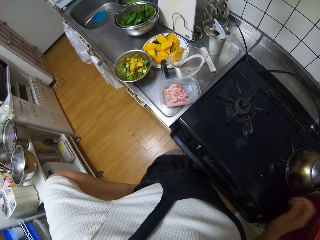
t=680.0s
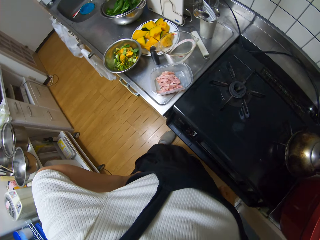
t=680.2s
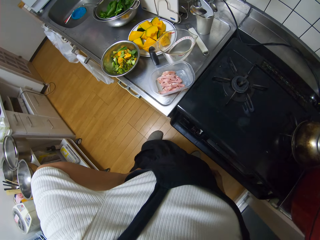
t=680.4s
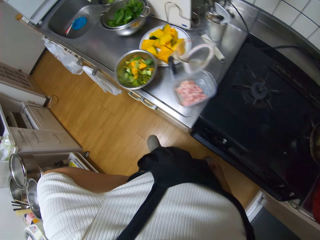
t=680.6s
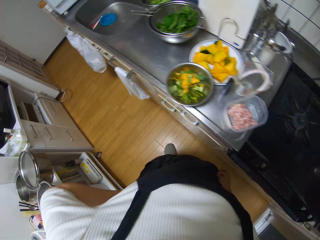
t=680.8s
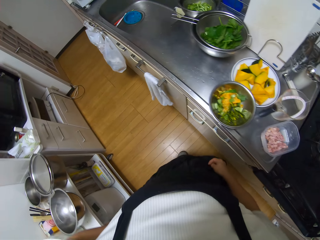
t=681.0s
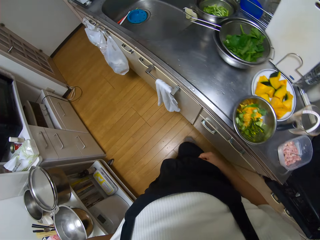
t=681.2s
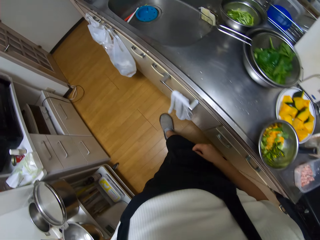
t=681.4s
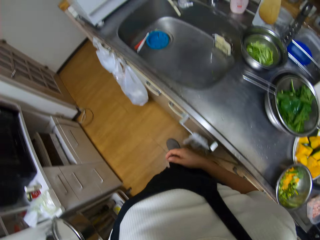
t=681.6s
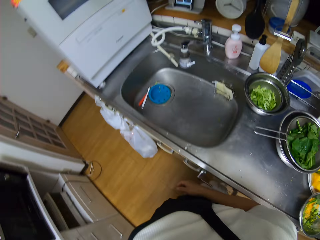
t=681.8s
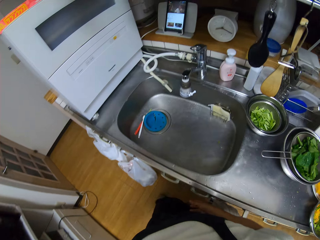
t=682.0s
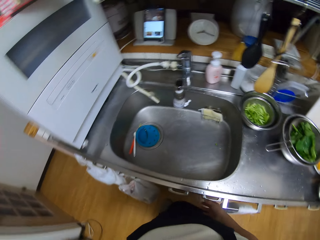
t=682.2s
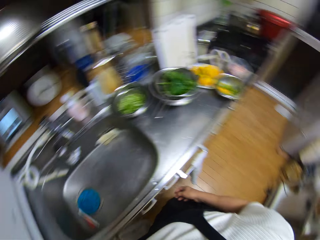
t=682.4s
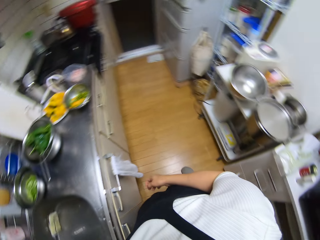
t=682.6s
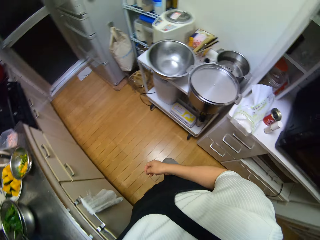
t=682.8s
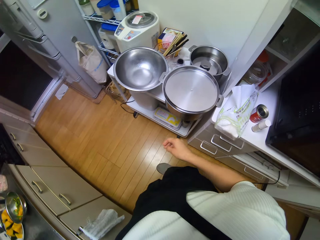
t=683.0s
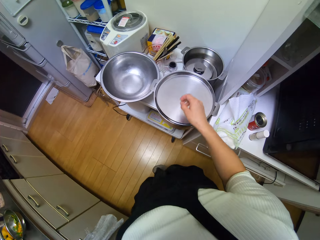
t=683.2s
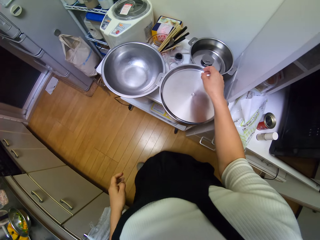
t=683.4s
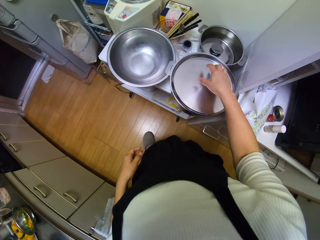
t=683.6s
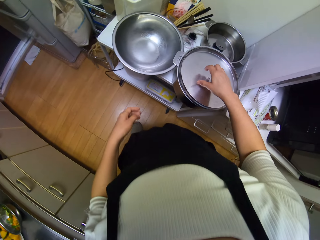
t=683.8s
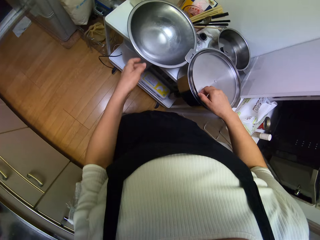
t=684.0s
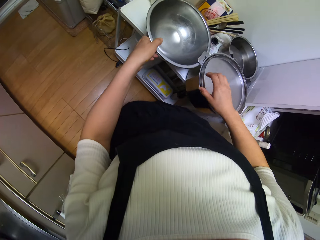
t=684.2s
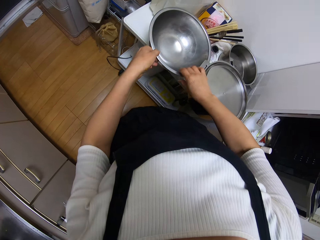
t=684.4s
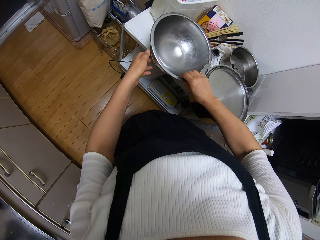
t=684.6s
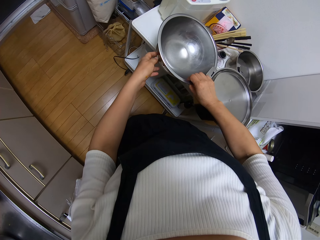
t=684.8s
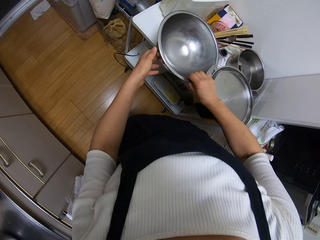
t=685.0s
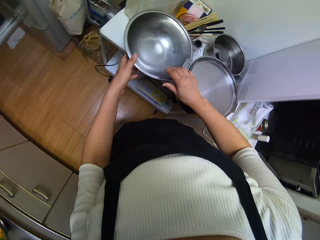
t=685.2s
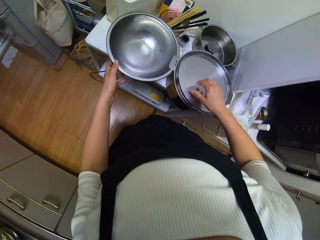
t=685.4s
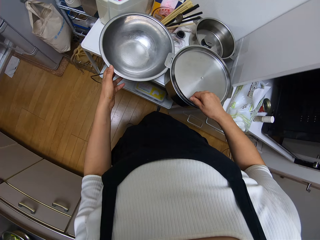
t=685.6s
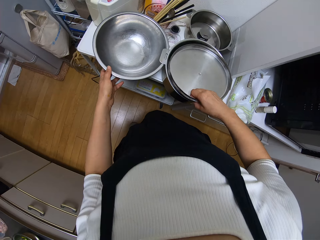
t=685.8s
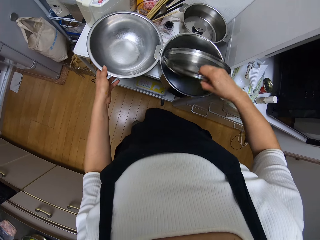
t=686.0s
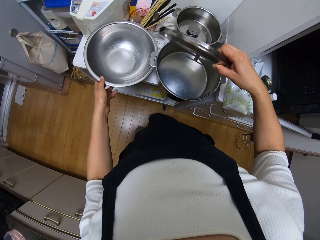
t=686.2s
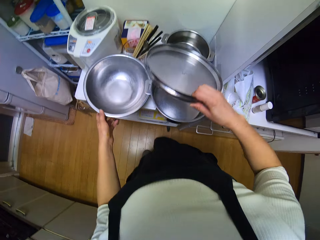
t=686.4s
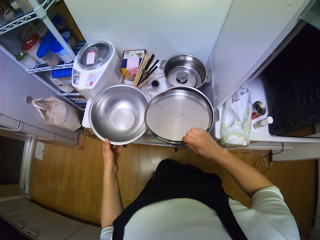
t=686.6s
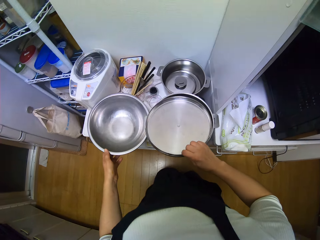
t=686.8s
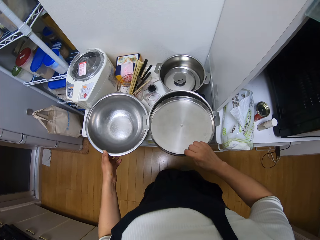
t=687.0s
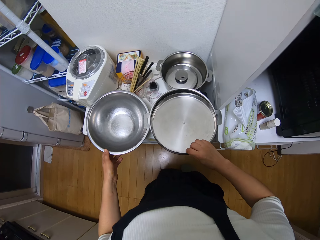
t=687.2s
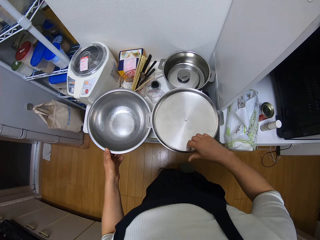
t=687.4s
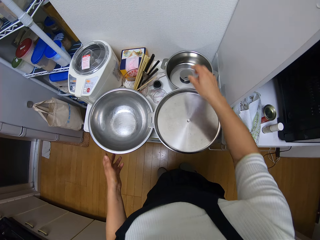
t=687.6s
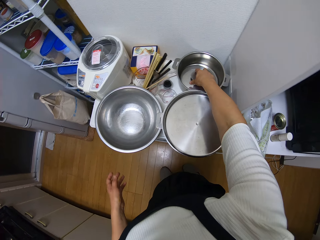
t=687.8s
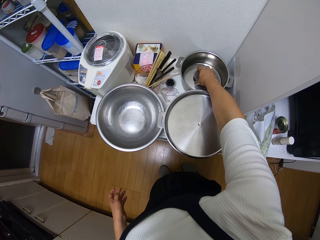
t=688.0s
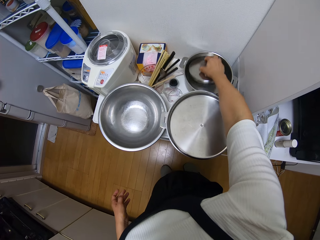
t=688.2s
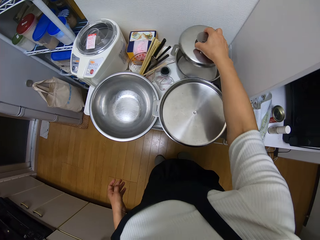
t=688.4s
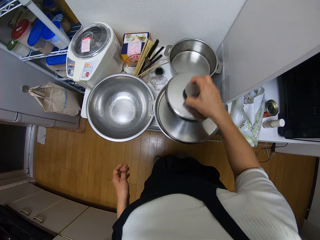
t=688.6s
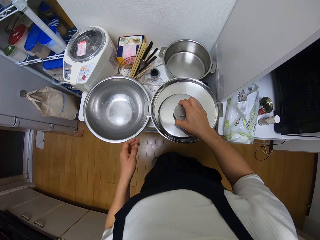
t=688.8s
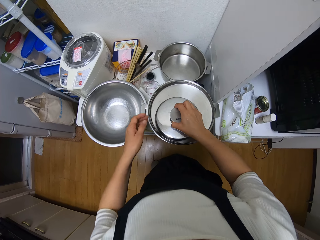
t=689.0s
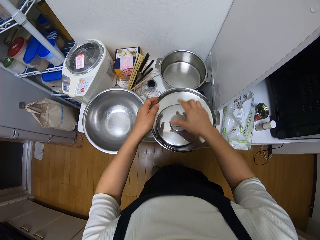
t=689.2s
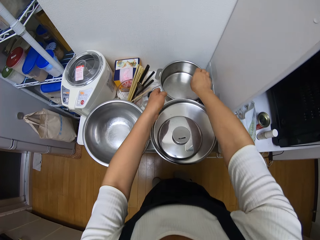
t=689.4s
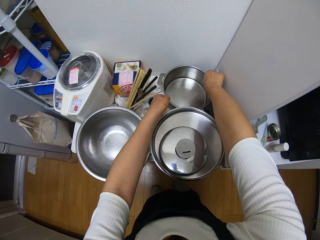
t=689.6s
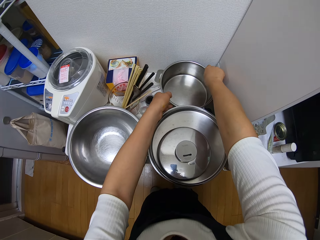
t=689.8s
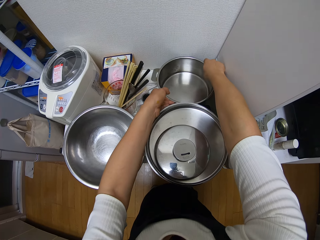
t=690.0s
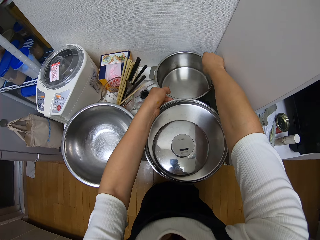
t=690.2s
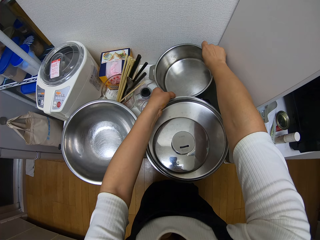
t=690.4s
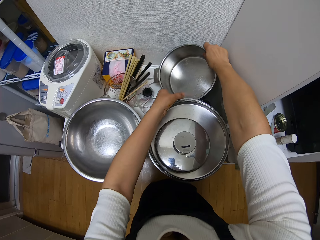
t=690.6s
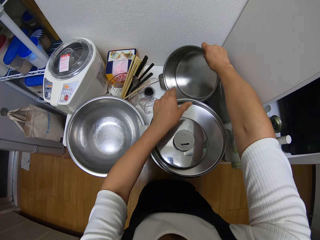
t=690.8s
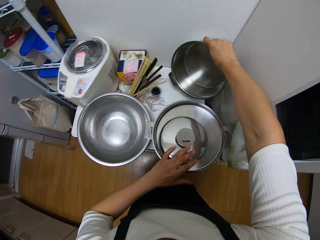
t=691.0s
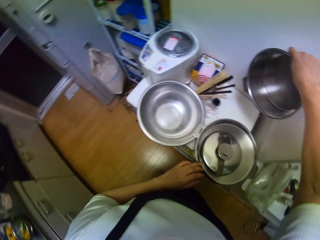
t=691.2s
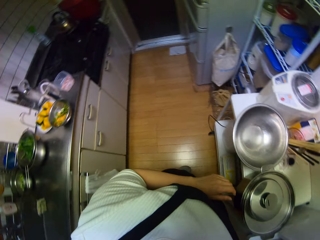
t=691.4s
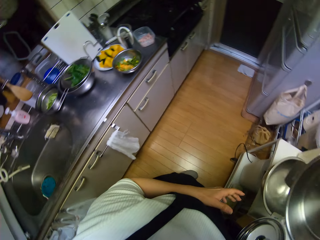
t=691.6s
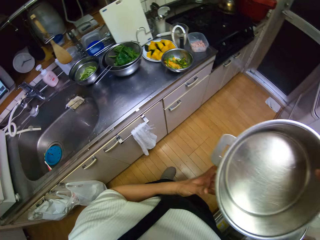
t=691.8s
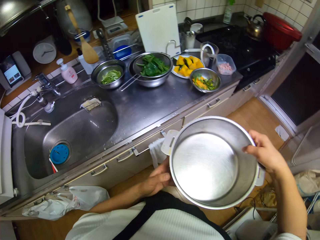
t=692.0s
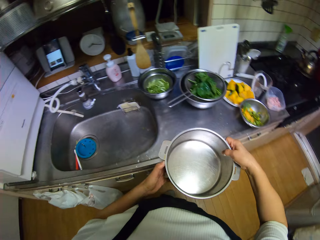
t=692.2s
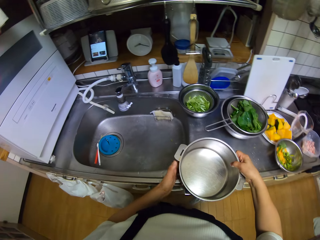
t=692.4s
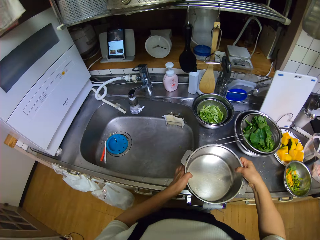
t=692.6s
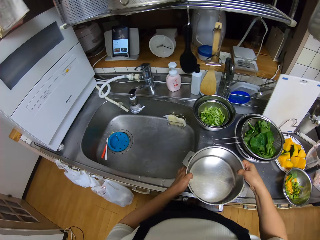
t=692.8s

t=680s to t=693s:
The camera wearer walks along the countertop. She turns to the opposite side of the sink. She touches another bowl. She holds the bowl. She opens a pot with her right hand. She closes the pot. She picks up a cover from another pot. She drops the cover on the pot. She picks up the other pot from a table with both hands. She turns to the sink.

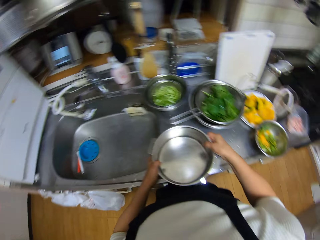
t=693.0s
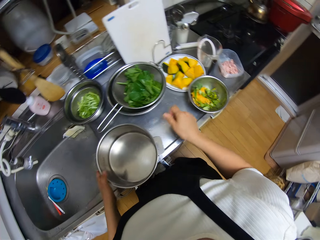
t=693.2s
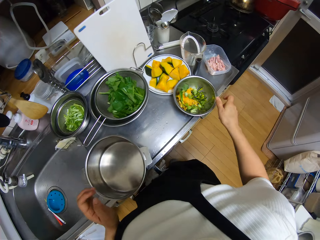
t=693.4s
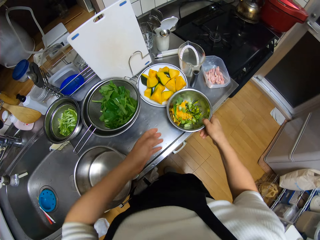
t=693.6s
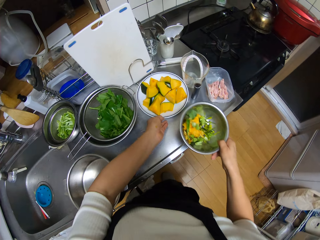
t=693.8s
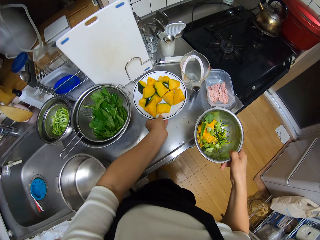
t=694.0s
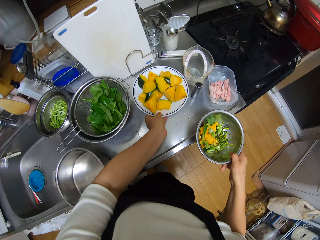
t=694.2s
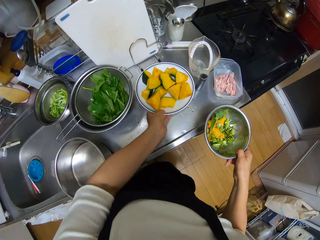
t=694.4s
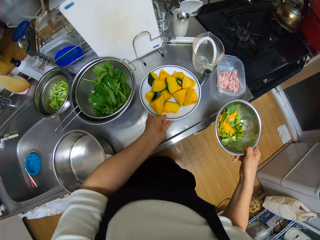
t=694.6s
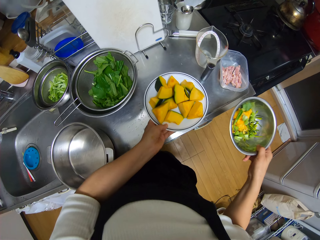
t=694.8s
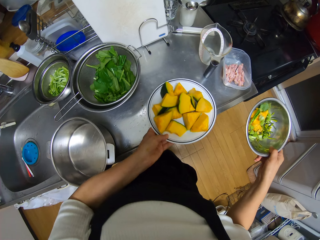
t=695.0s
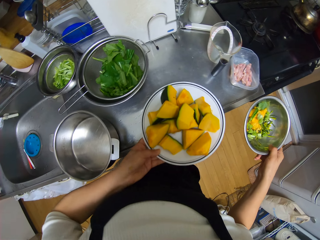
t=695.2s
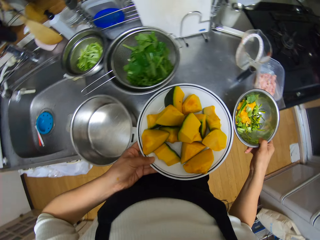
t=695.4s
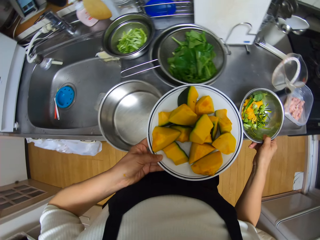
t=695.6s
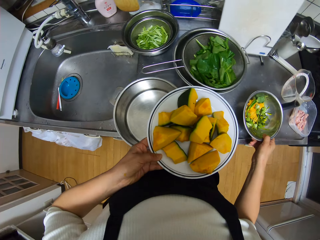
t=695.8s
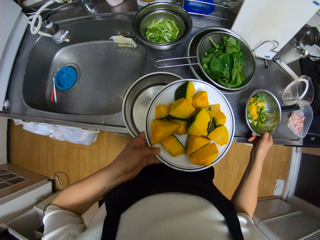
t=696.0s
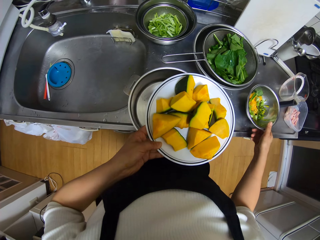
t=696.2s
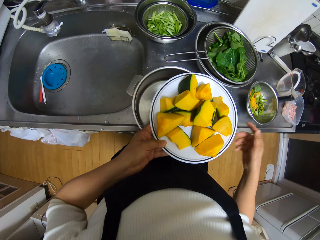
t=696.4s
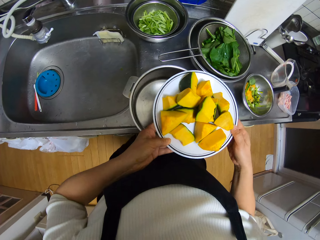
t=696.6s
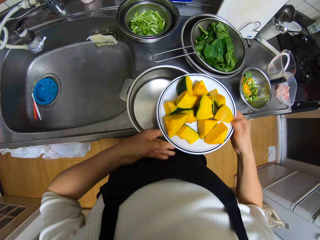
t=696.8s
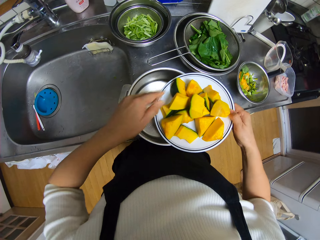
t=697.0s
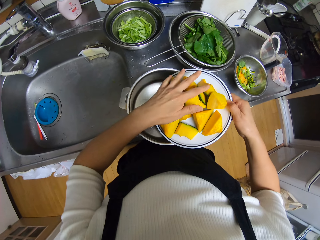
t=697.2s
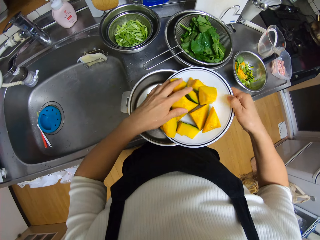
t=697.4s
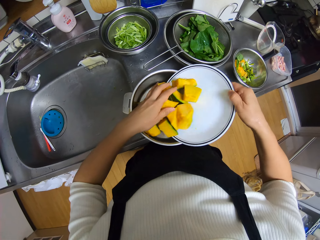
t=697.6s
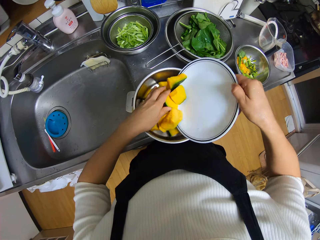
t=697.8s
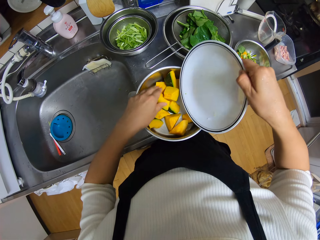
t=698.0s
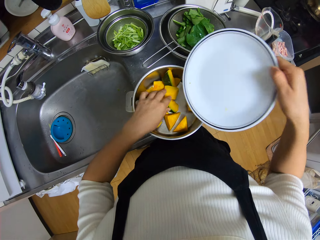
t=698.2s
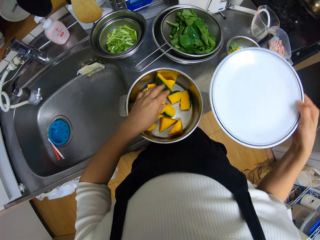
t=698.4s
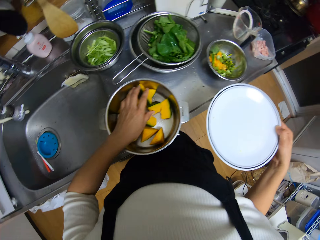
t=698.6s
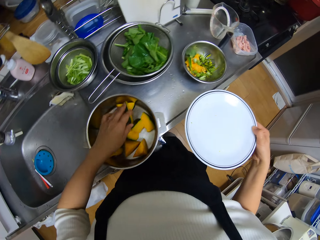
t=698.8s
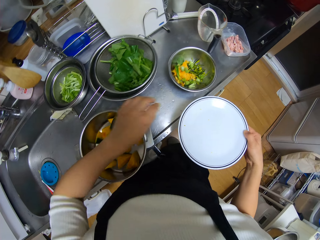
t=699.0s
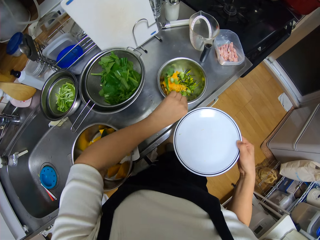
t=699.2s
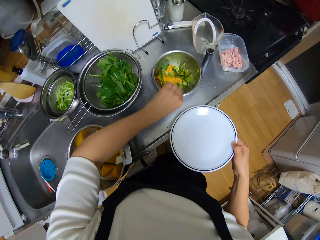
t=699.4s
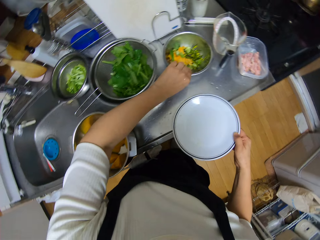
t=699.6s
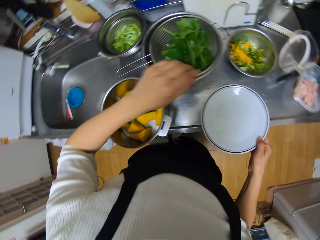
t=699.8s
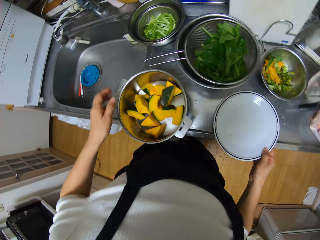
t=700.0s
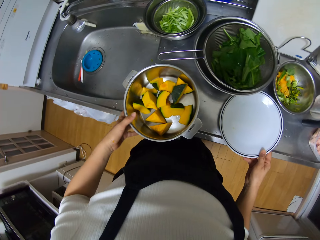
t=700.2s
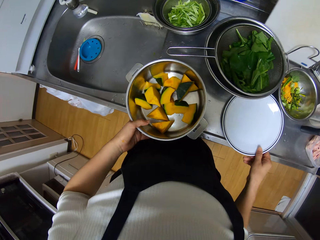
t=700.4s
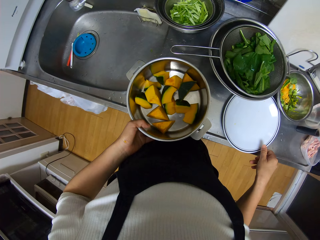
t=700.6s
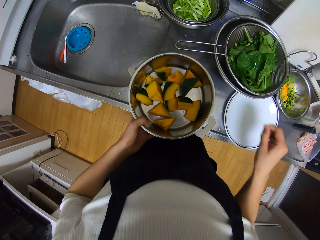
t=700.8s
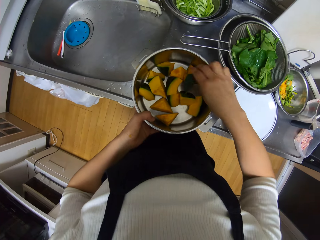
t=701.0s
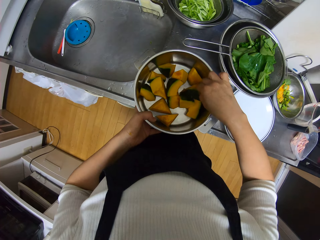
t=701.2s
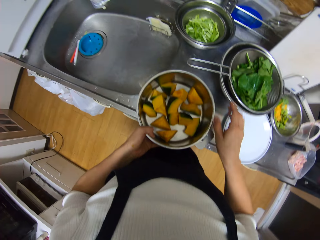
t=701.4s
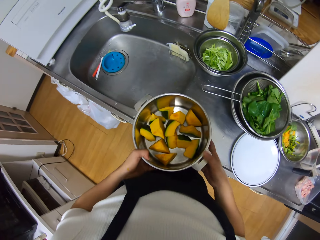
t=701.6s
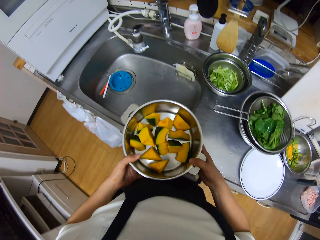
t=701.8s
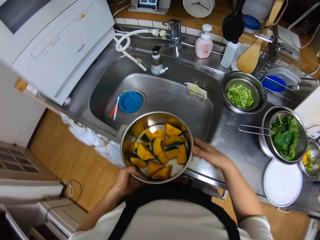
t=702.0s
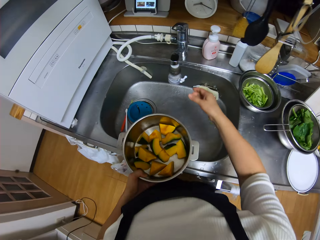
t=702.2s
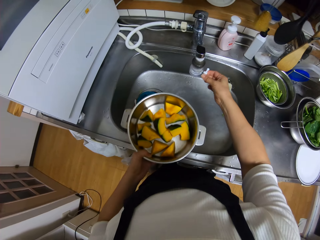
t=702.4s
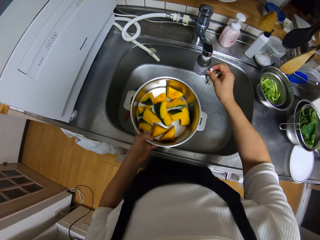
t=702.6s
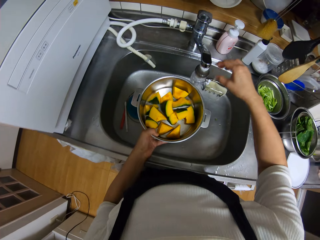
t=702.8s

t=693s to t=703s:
The camera wearer places the other pot on the countertop. She lifts a bowl with waste vegetable pieces on the countertop with her right hand. She picks up a plate with pumpkin pieces on the countertop with her left hand. She places the bowl down on the countertop. She puts the pumpkin pieces in the plate inside the empty pot. She pushes the bowl with left vegetable pieces on the countertop with her left hand. She places the empty plate on the countertop. She picks up the pot from the counter with her left hand. She turns a pumpkin piece in the pot. She lifts the pot to the sink. She adjusts the sink head faucet aerator knob.
